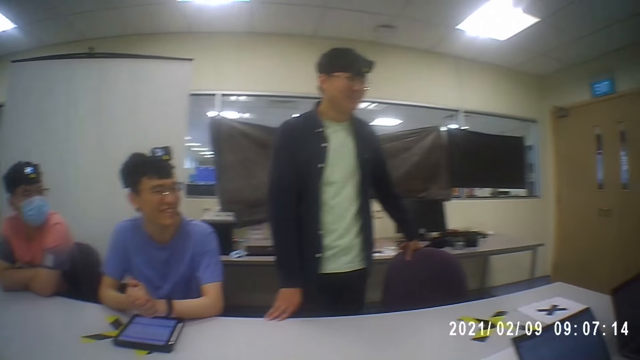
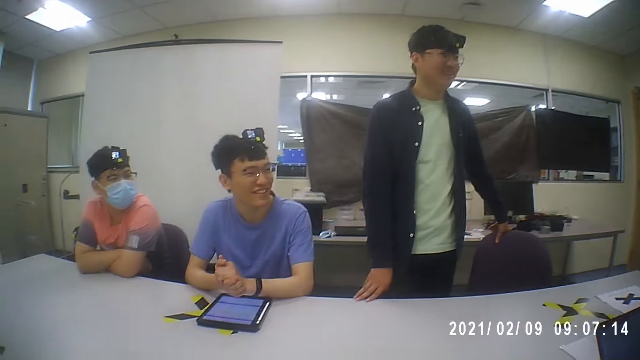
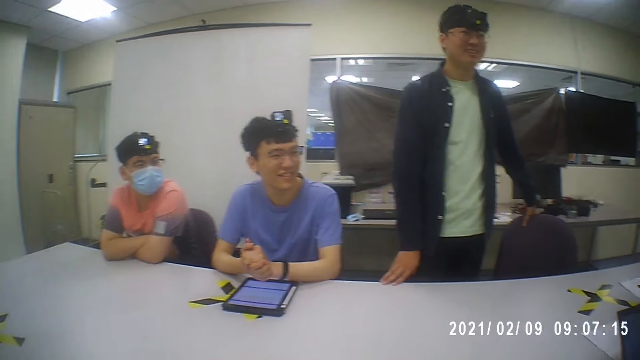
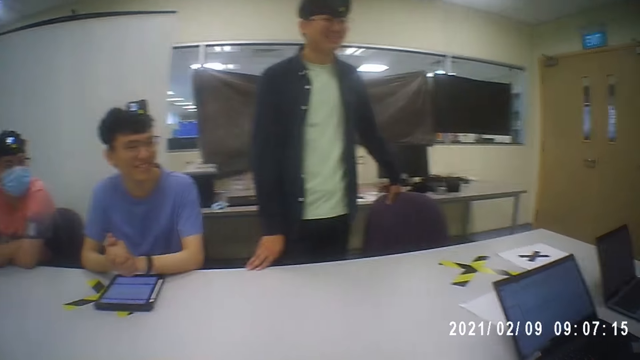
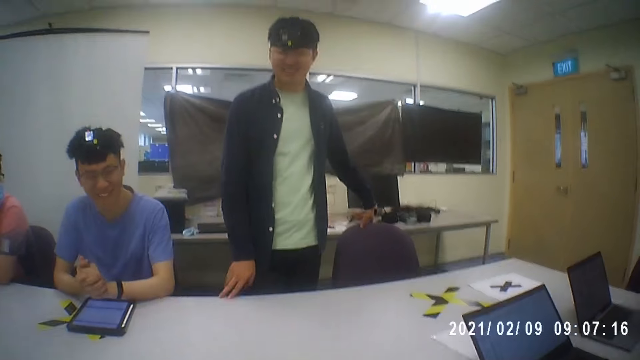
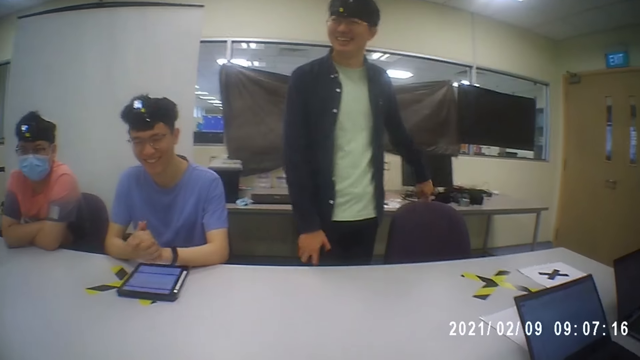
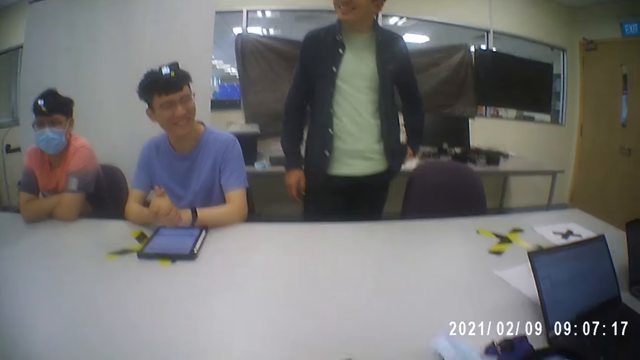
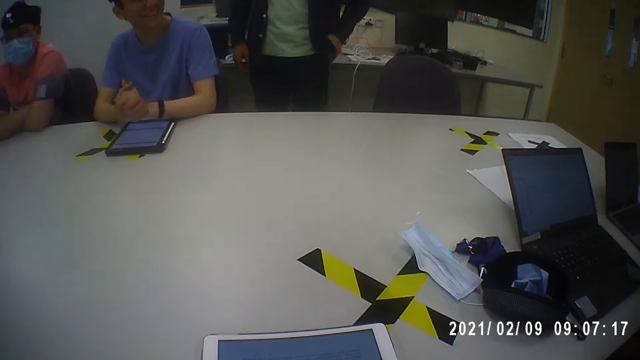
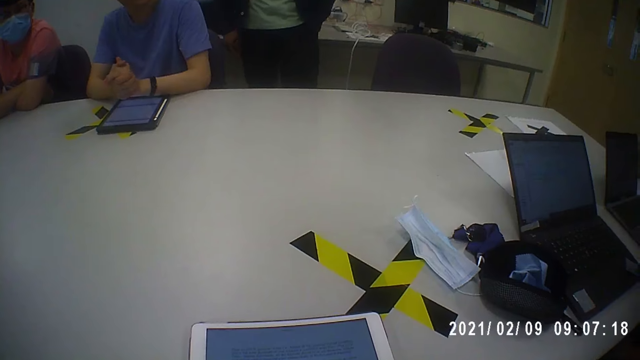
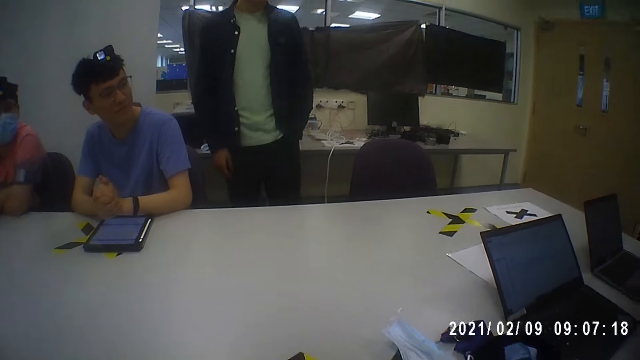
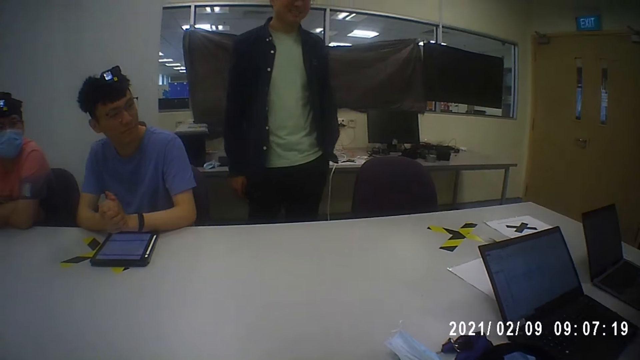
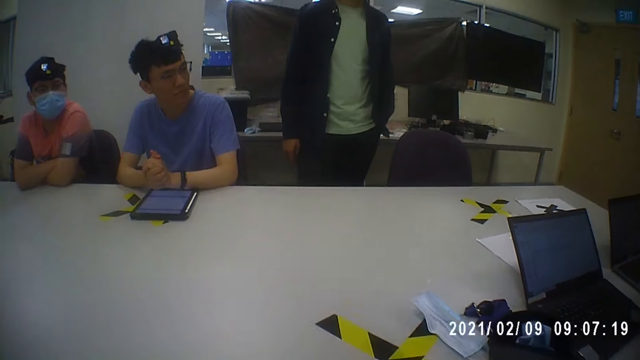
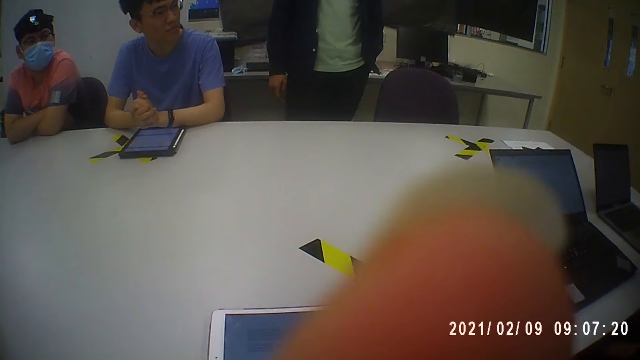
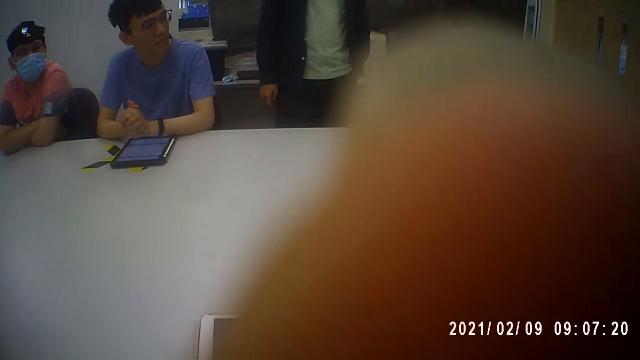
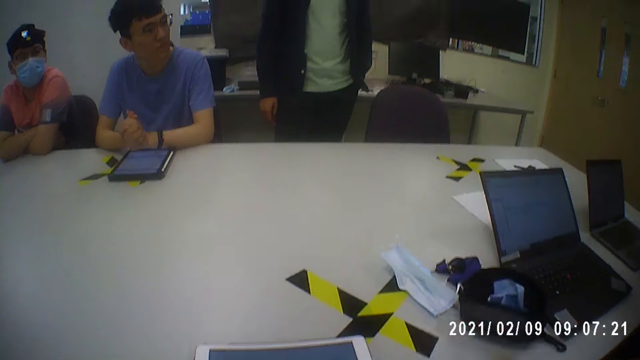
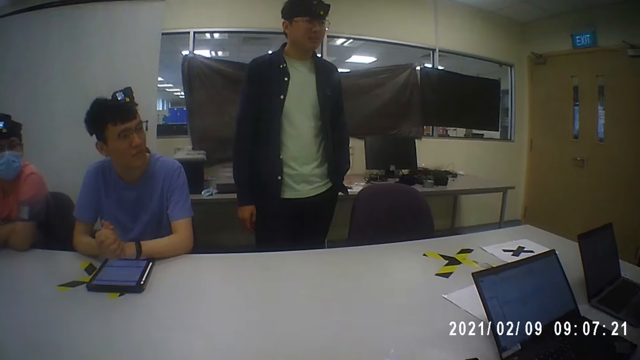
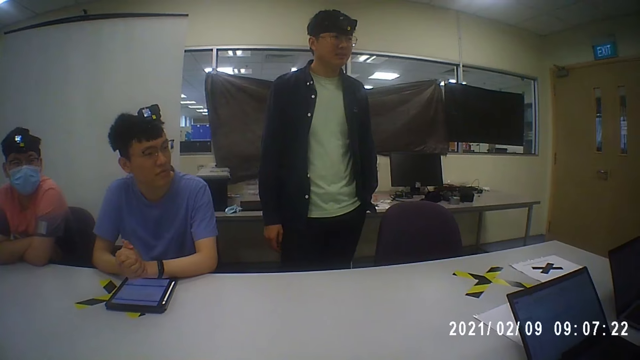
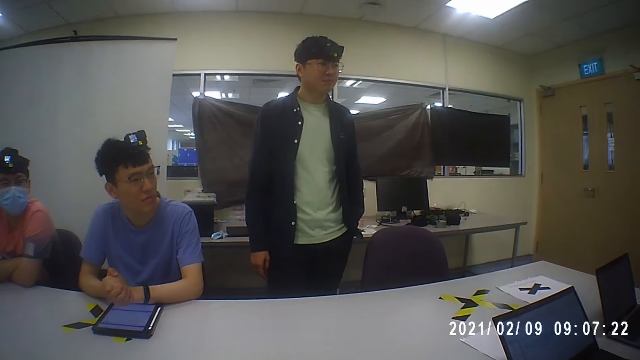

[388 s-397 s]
The camera wearer touches the camera.

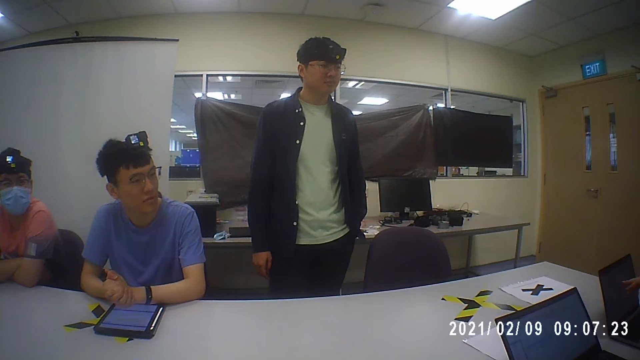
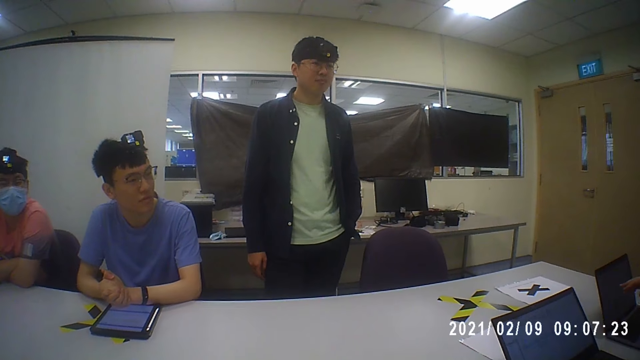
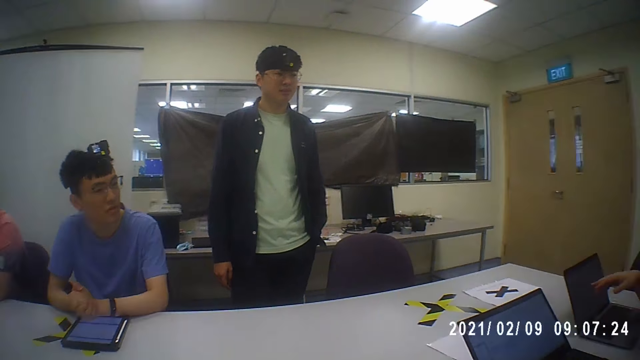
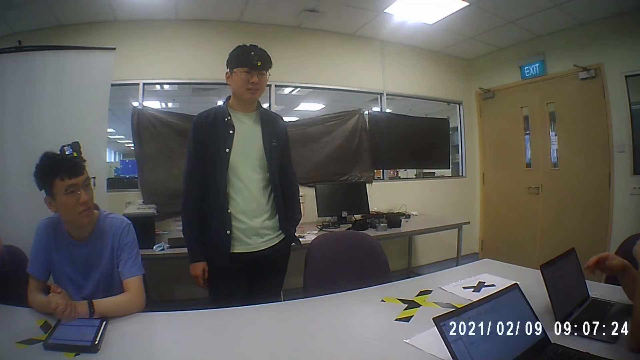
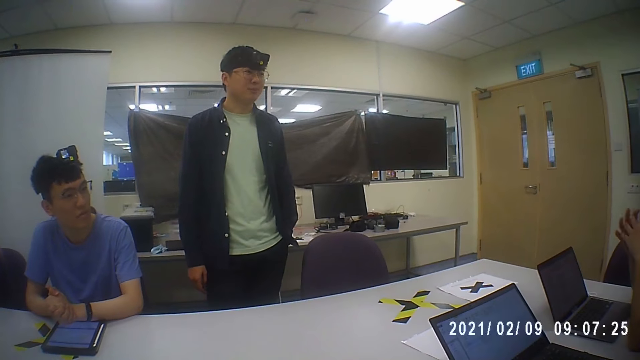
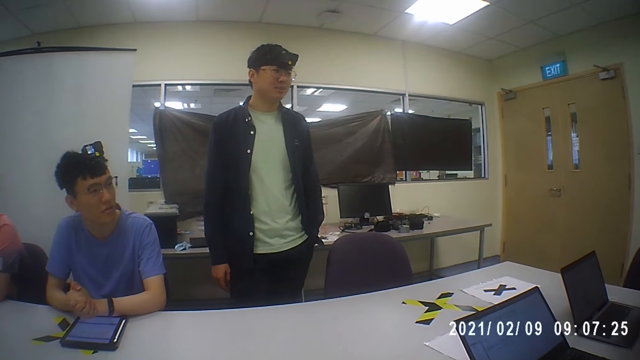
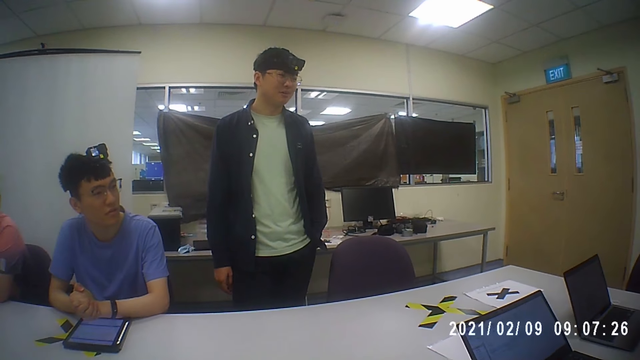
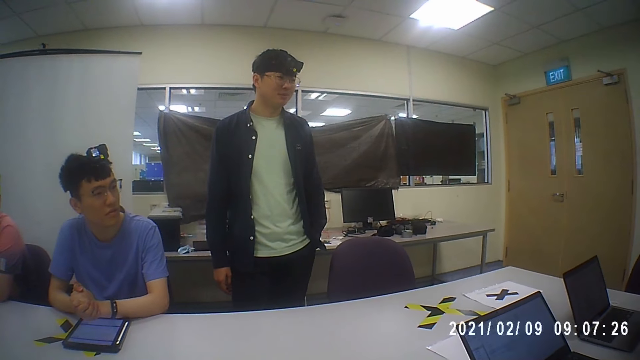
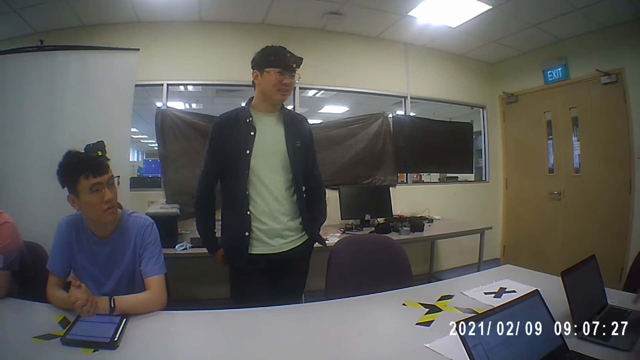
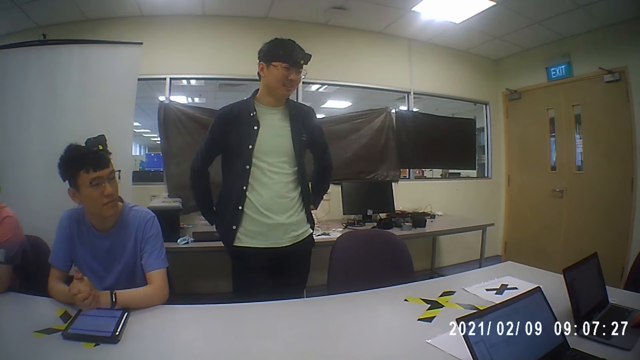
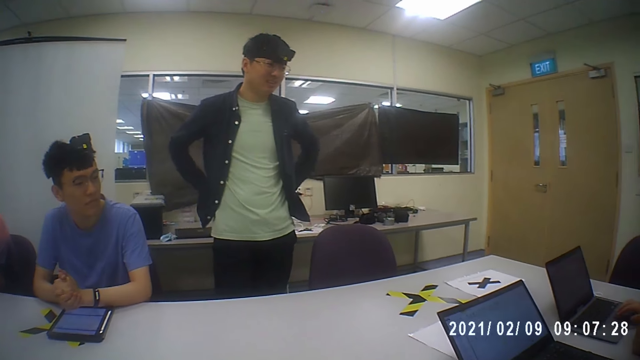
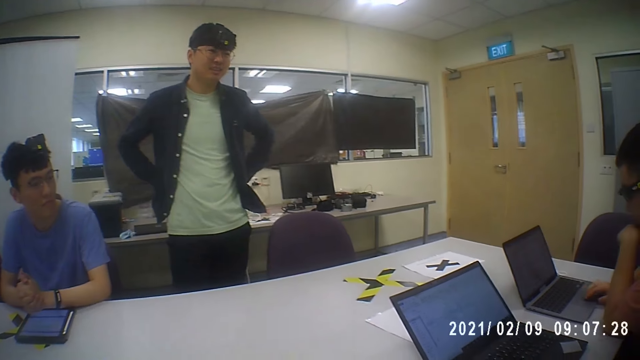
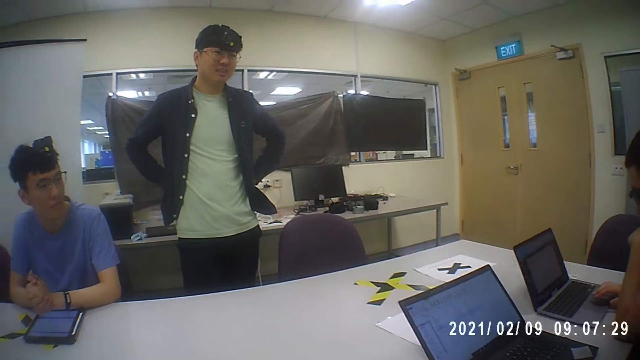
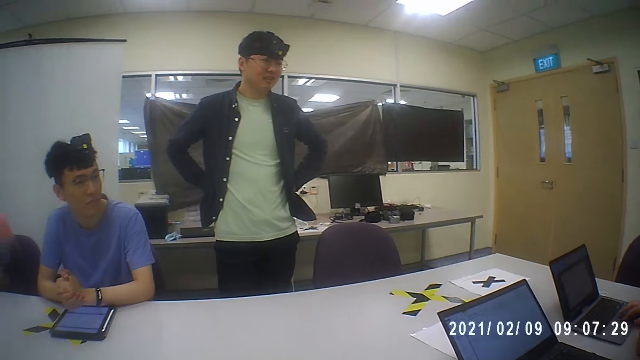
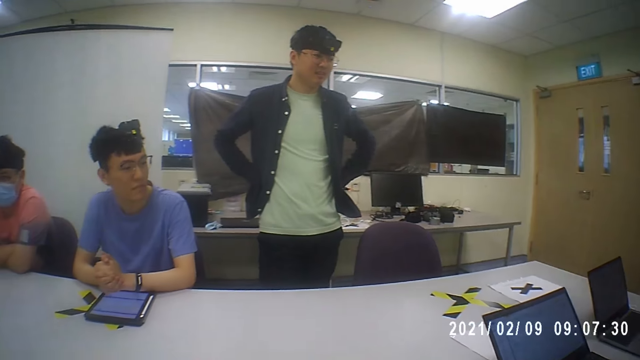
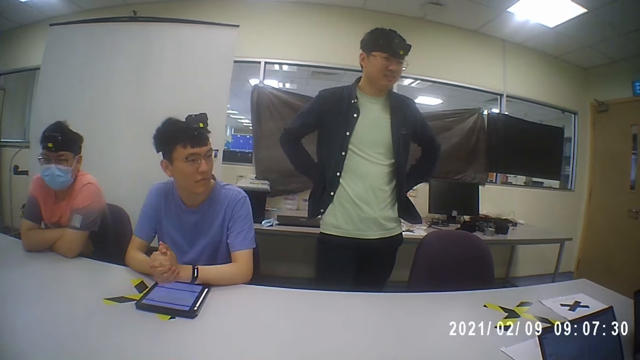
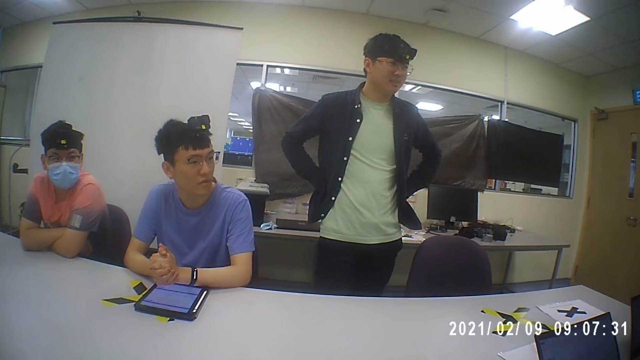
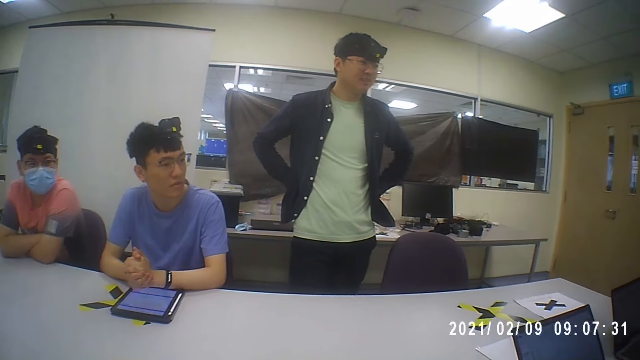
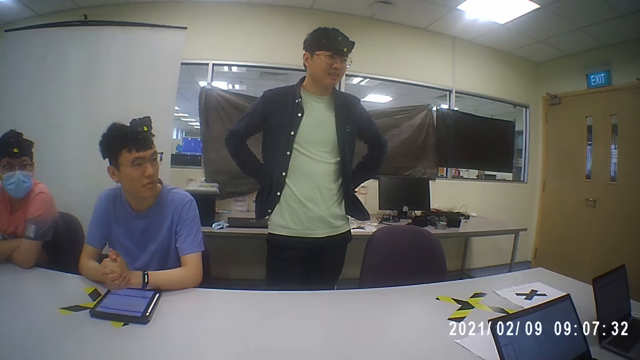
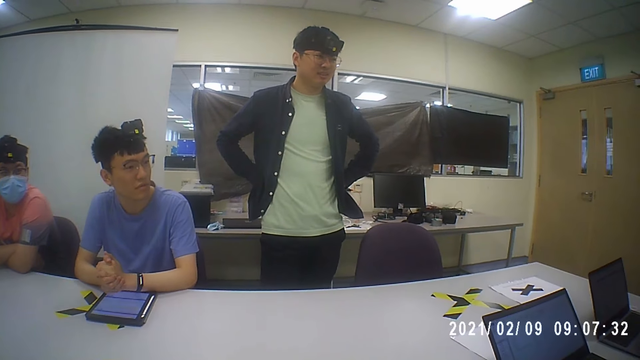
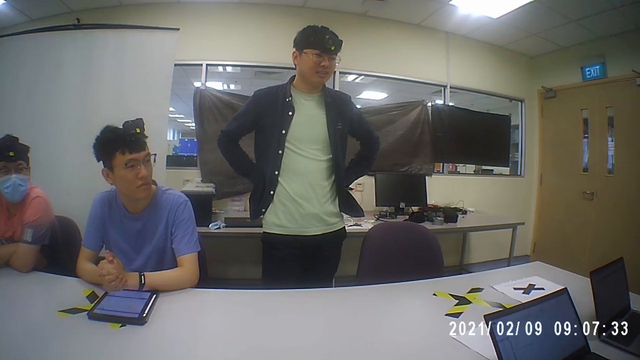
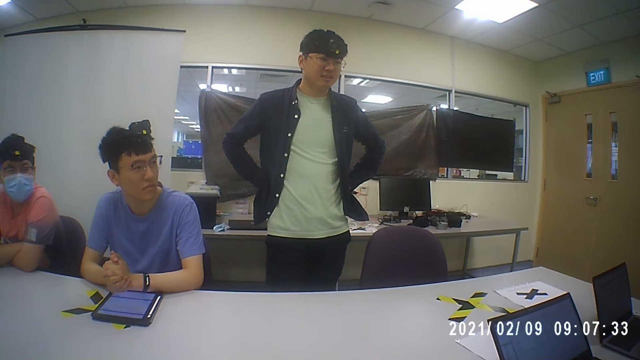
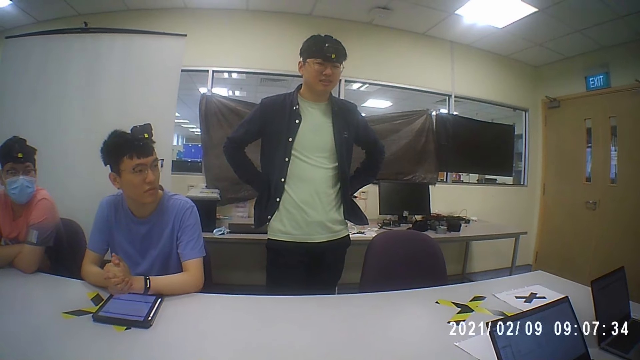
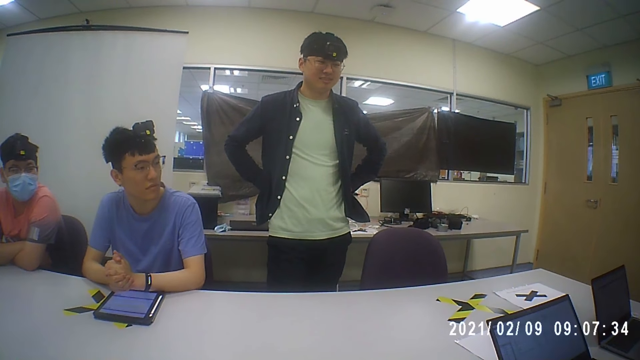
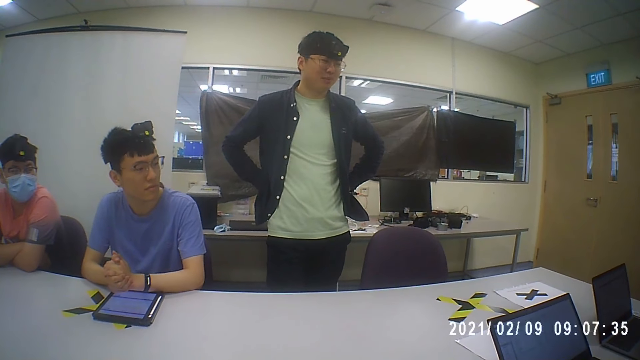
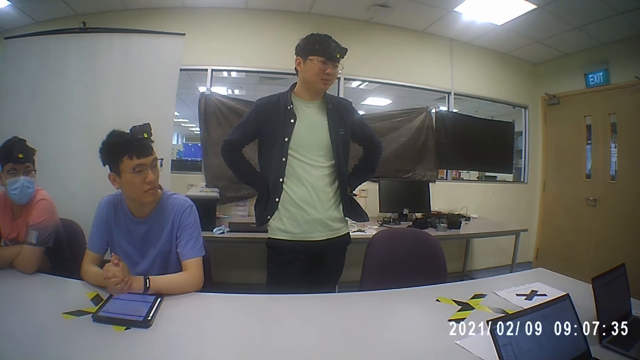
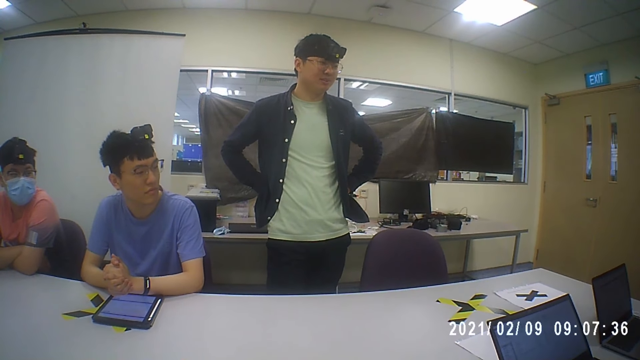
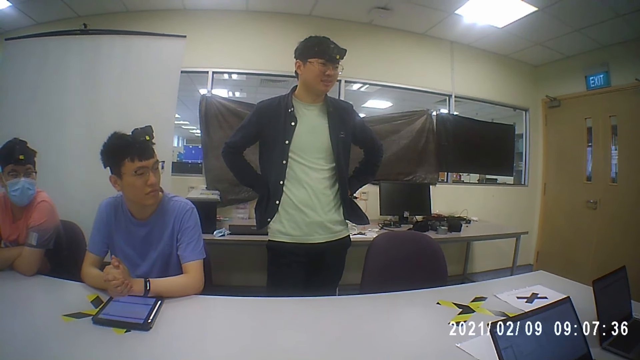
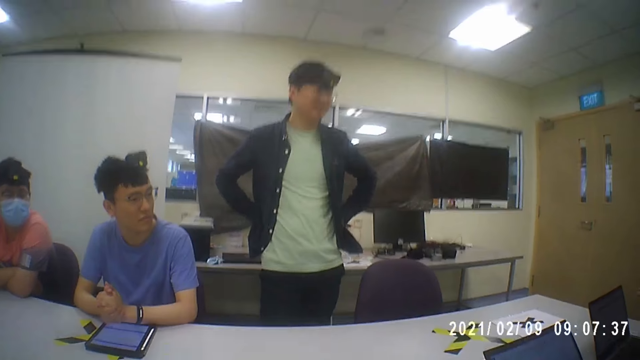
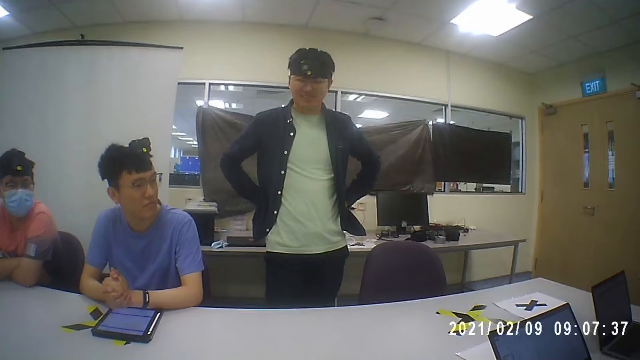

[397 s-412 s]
A man moves the hand. Another man talks. The other man fidgets.
